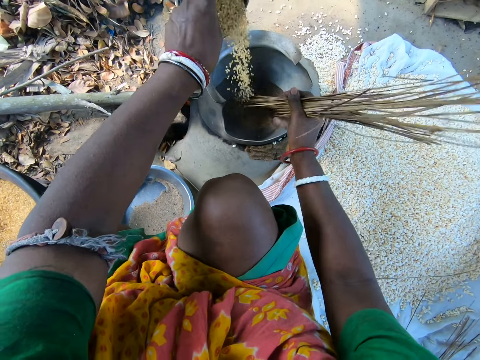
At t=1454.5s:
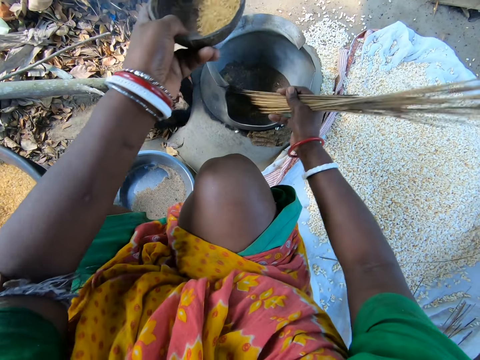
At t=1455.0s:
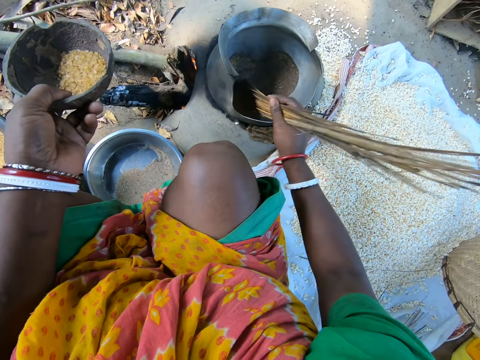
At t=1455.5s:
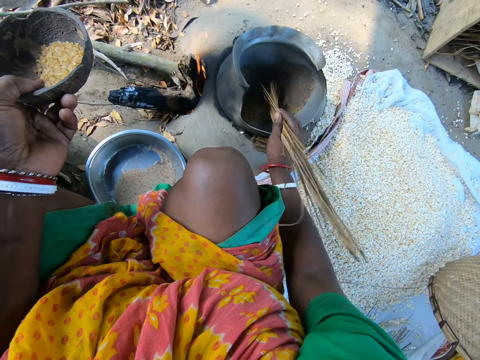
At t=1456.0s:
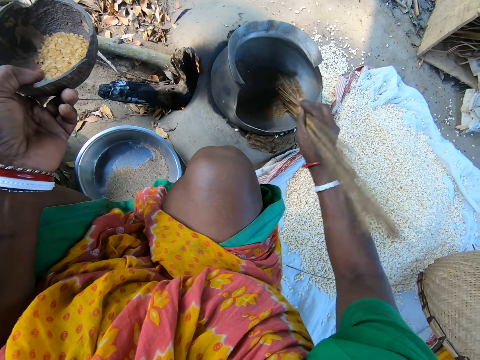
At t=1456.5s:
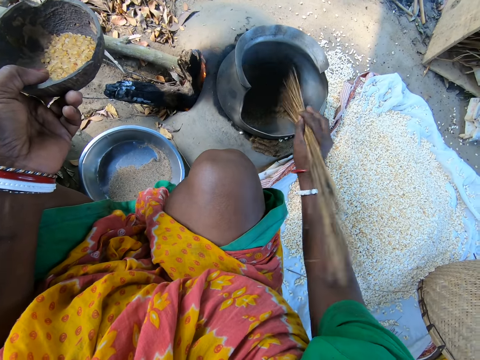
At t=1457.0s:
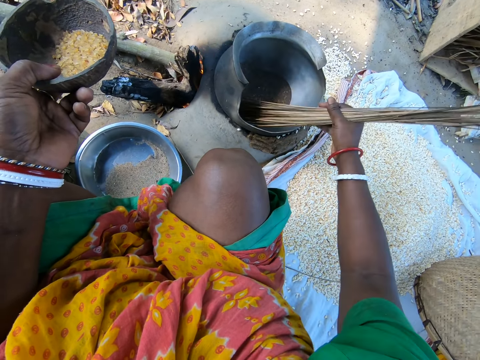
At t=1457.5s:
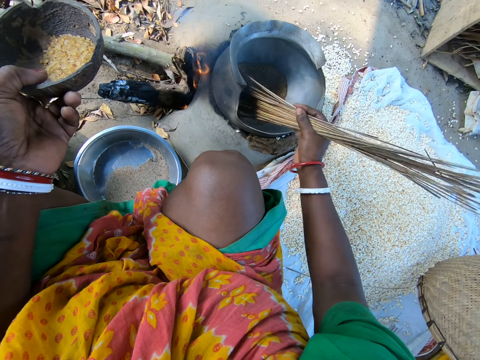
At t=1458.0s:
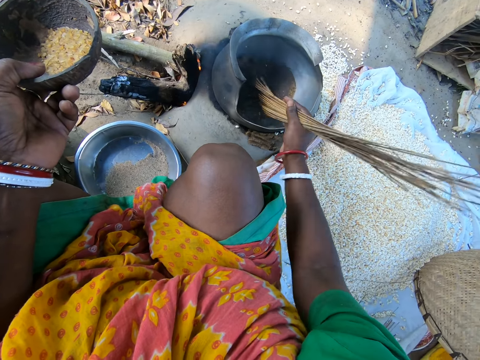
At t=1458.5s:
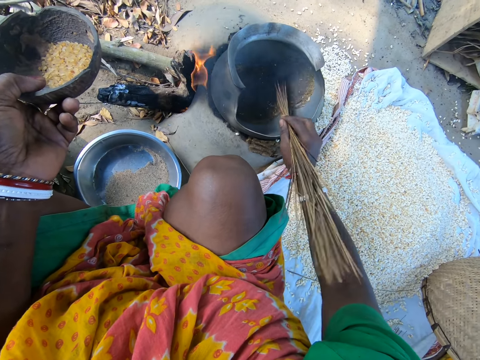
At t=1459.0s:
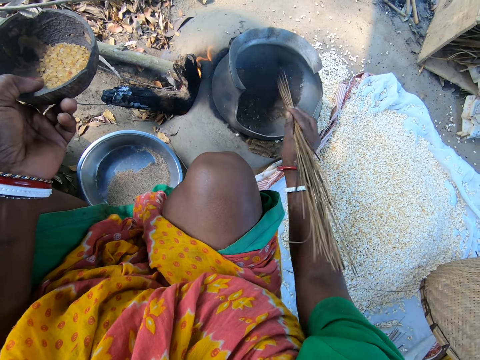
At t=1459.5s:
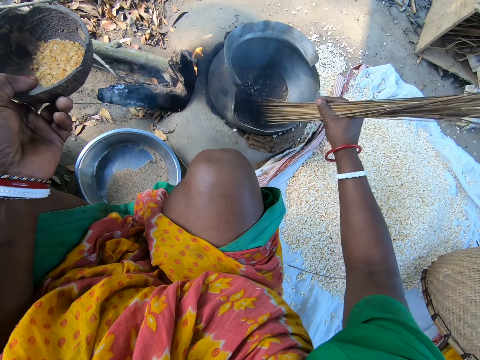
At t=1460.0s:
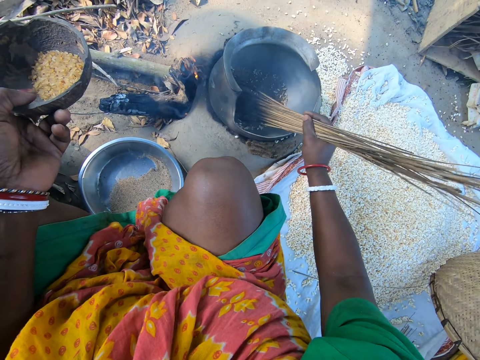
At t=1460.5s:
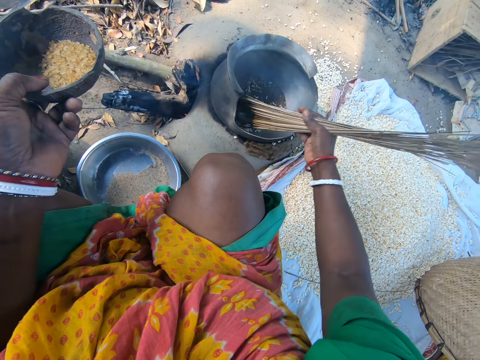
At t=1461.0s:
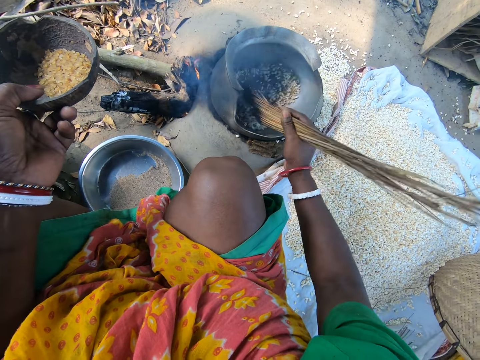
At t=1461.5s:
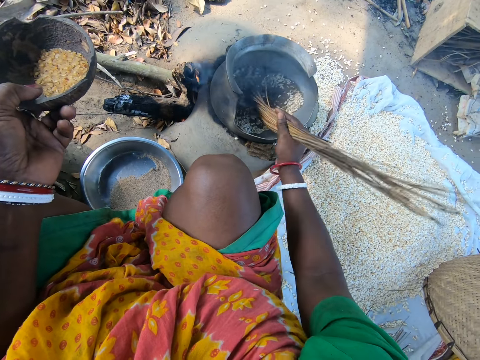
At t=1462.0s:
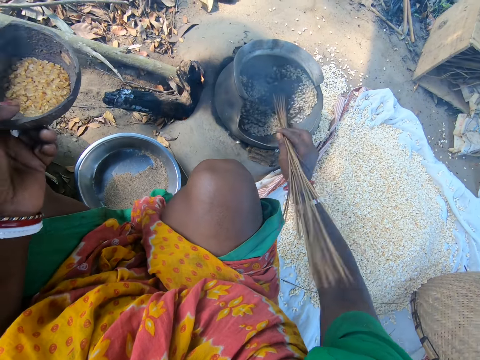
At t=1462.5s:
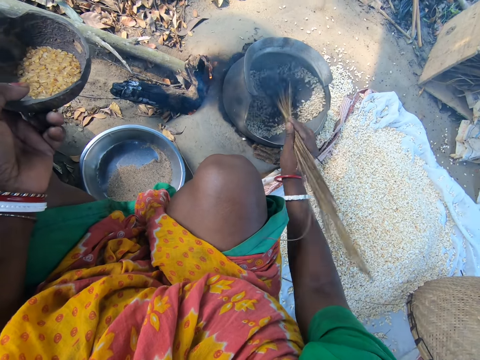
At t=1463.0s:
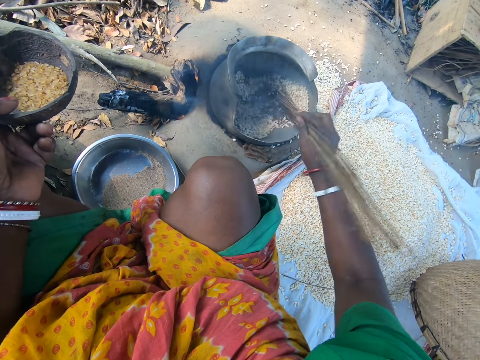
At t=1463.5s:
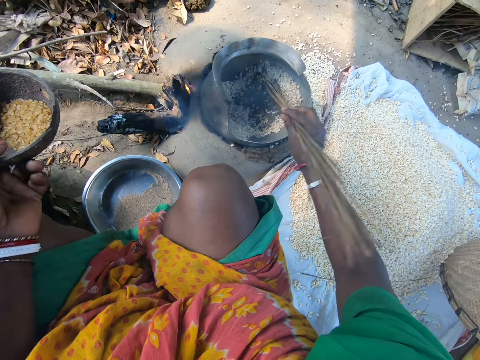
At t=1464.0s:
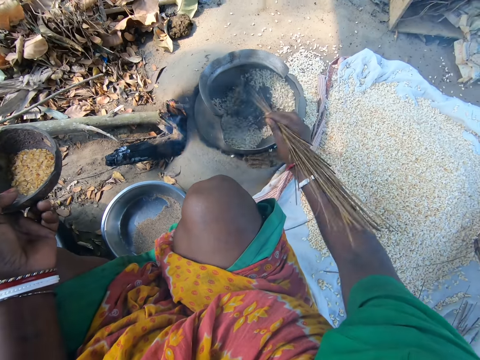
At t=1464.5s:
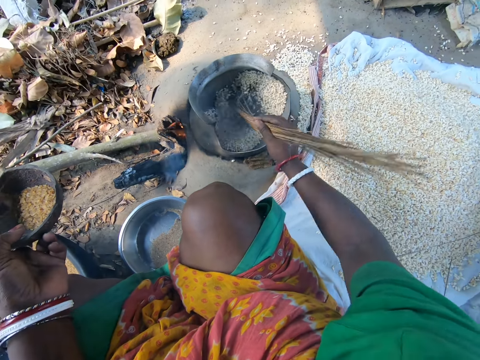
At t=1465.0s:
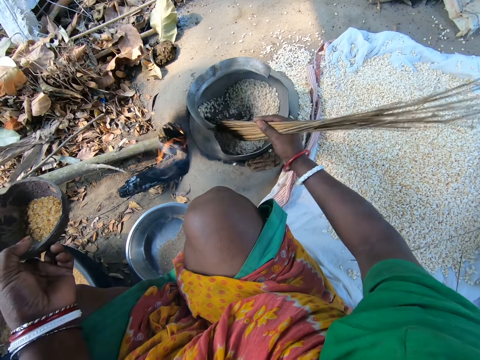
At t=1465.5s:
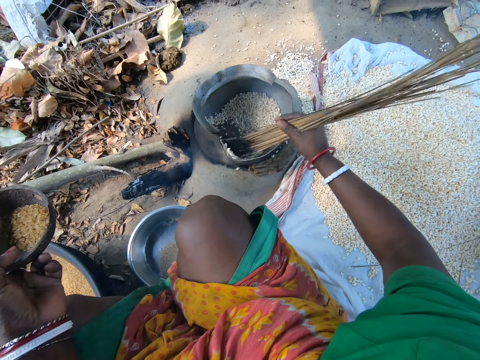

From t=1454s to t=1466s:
The camera wearer drops the seeds in the pot. They stir the seeds inside the pot with the broomsticks.

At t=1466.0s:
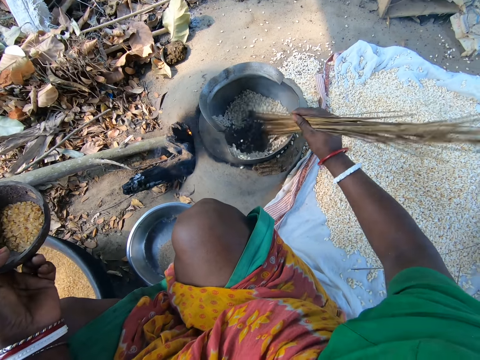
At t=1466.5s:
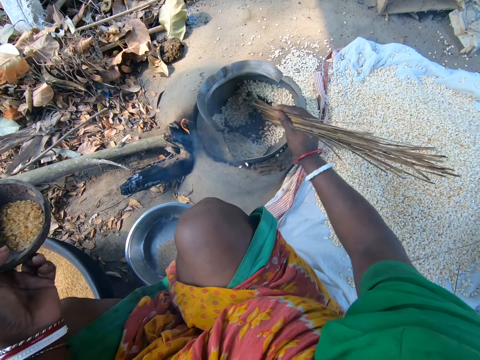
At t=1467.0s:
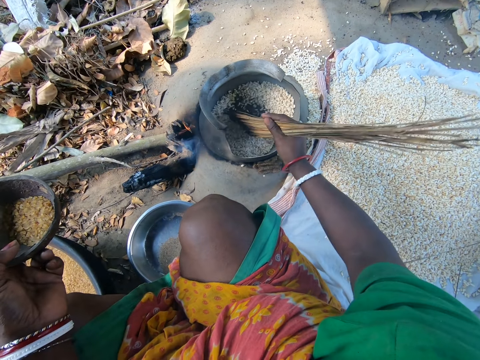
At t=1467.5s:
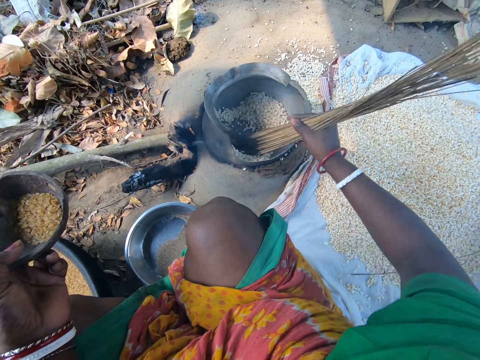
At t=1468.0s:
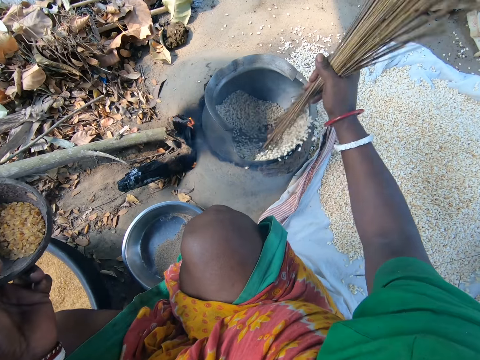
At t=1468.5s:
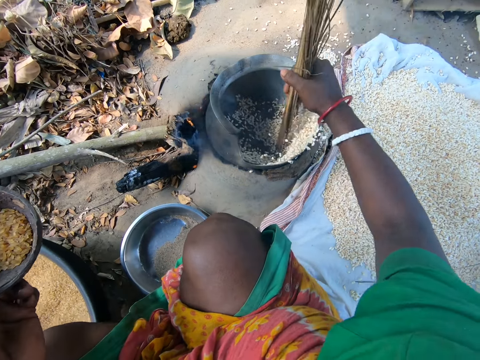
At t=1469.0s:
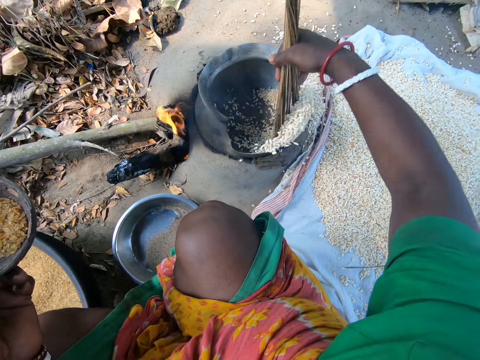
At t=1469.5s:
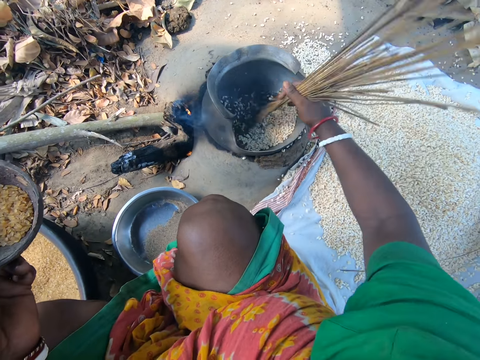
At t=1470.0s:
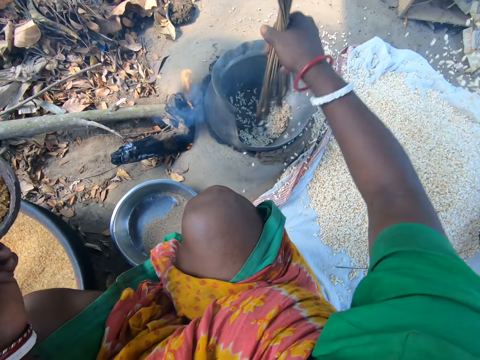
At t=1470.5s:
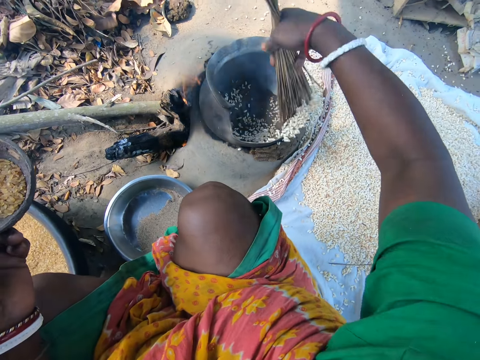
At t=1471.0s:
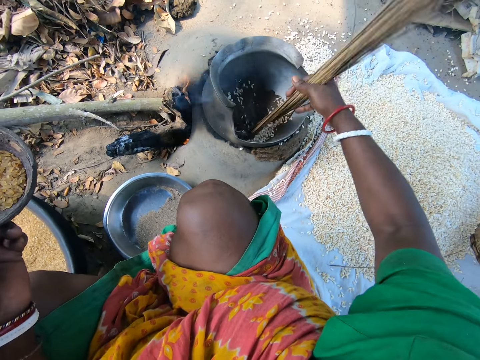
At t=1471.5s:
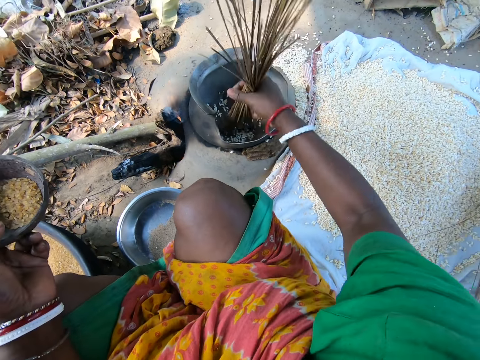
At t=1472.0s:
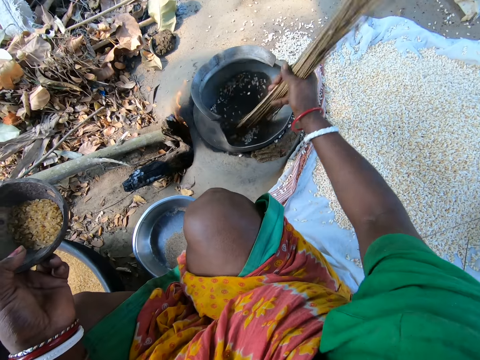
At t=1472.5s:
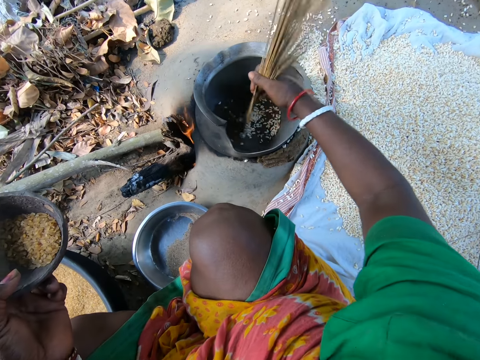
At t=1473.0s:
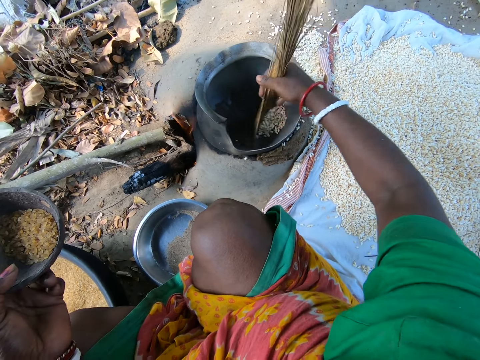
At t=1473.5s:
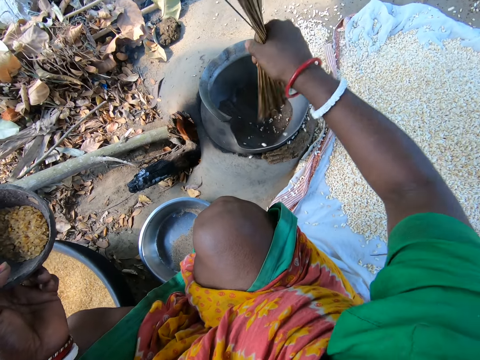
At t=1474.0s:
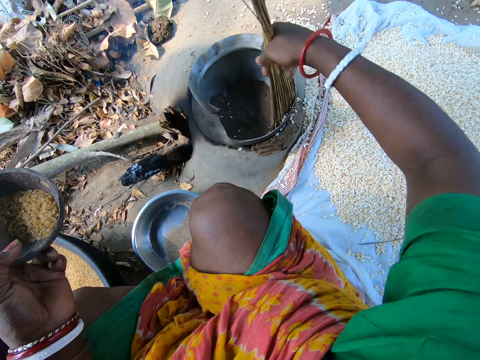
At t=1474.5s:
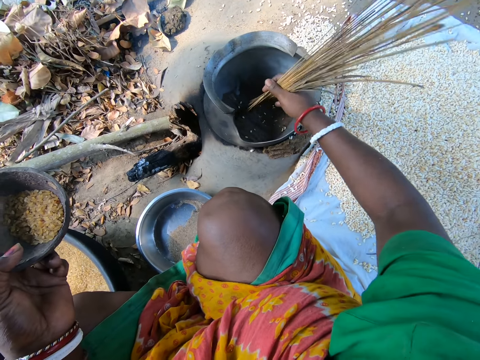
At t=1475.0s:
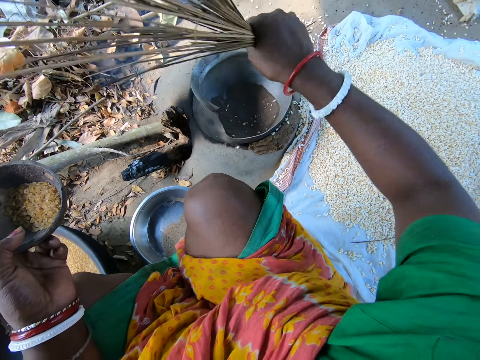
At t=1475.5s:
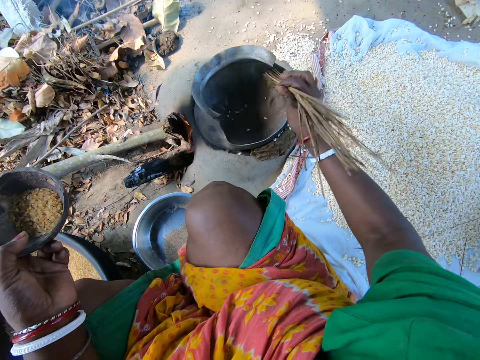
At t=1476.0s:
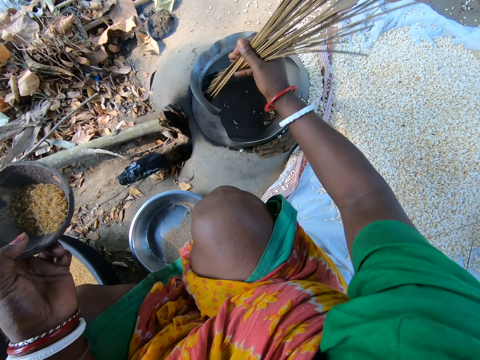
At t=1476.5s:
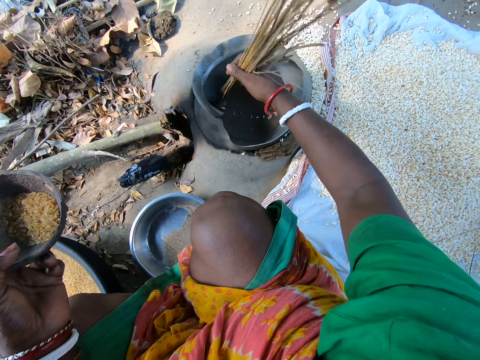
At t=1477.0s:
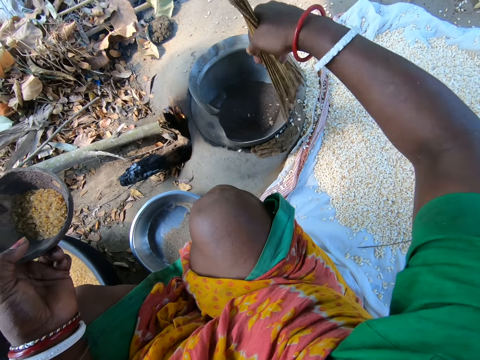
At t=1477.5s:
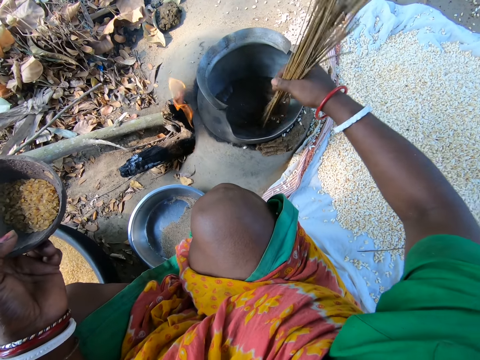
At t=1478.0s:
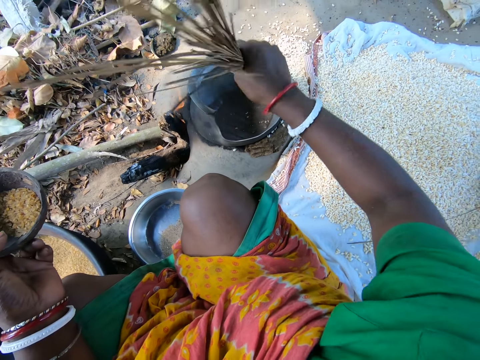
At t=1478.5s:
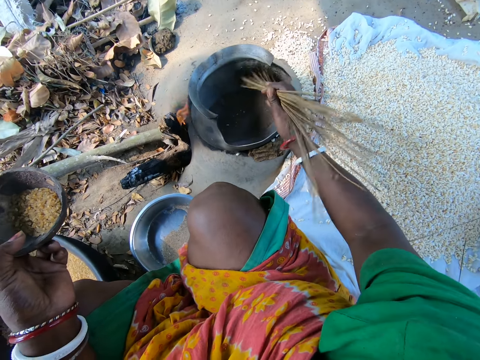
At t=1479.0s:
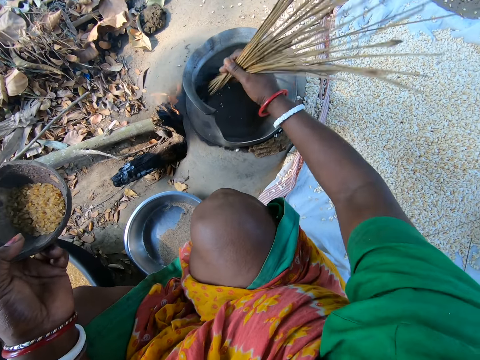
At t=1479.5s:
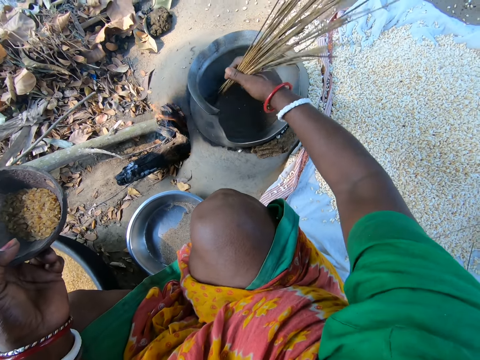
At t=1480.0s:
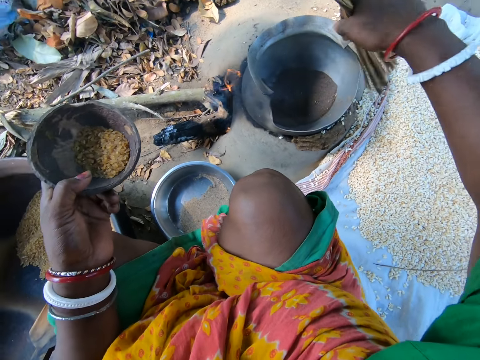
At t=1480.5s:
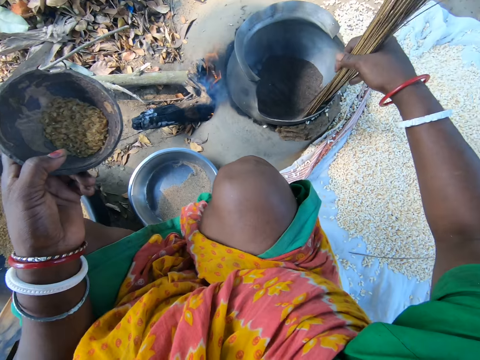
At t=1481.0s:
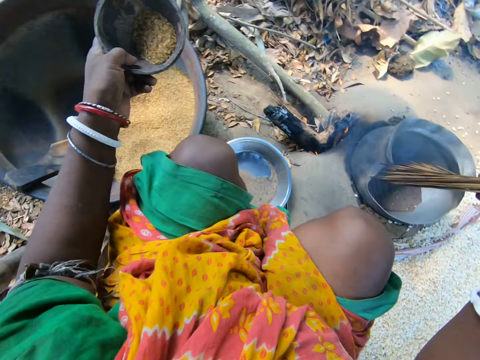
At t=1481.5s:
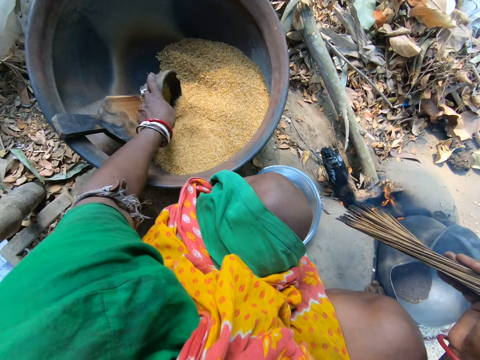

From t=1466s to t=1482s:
The camera wearer sweeps the maize grains or seeds from the pot to a sack on the ground. They stir the seeds inside the pot with the broomsticks. They remove the seeds from the pot with the broomsticks. They stir the seeds inside the pot with the broomsticks. They remove the seeds from the pot with the broomsticks. They stir the seeds inside the pot with the broomsticks. They remove the seeds from the pot with the broomsticks.
